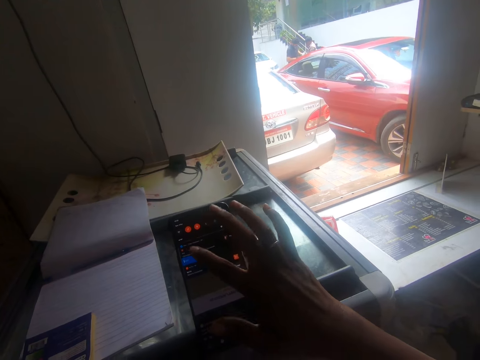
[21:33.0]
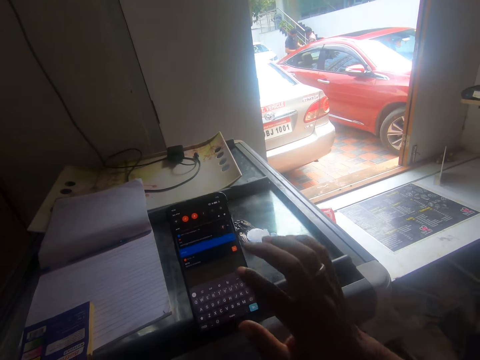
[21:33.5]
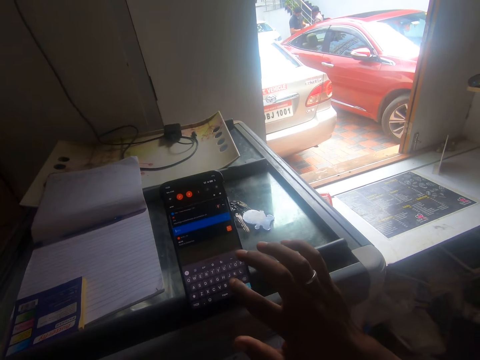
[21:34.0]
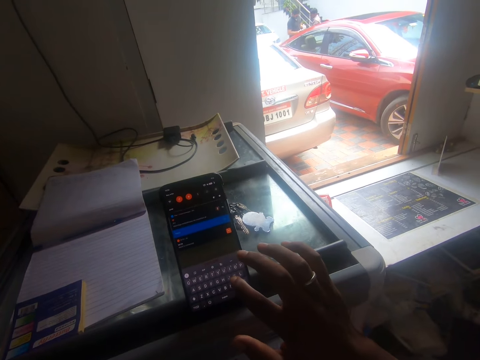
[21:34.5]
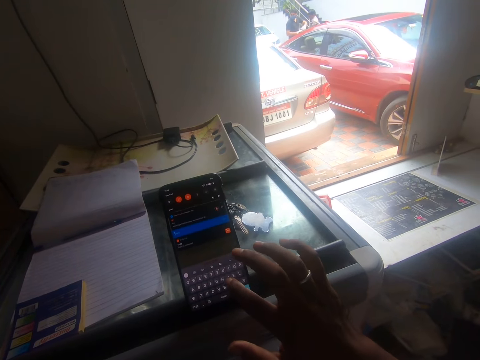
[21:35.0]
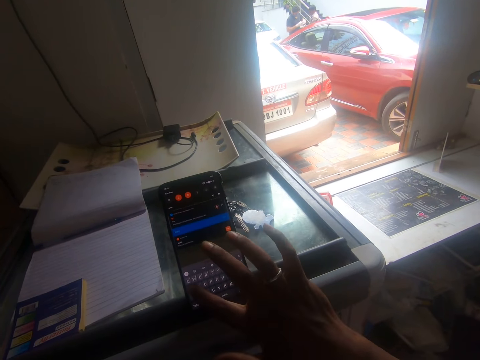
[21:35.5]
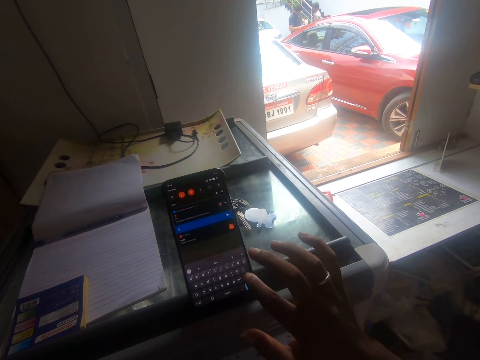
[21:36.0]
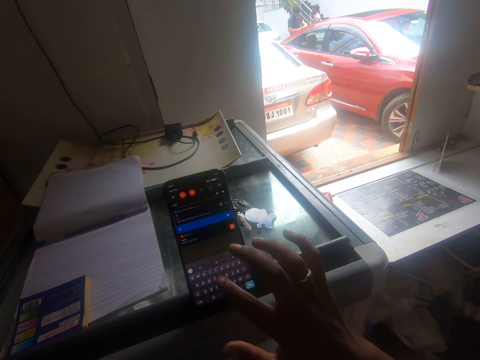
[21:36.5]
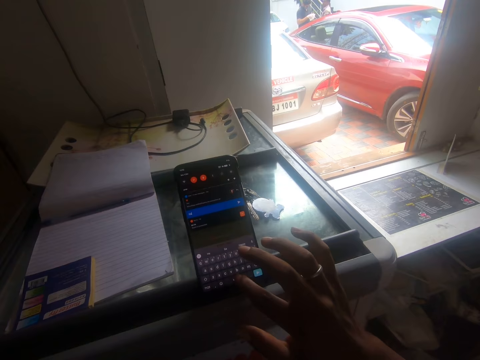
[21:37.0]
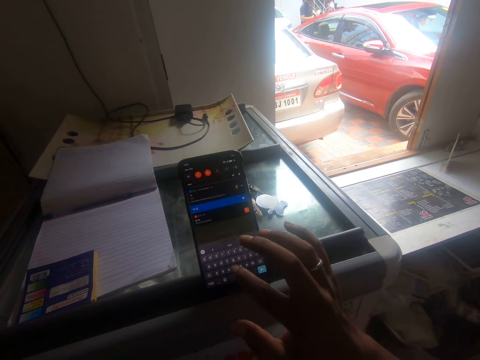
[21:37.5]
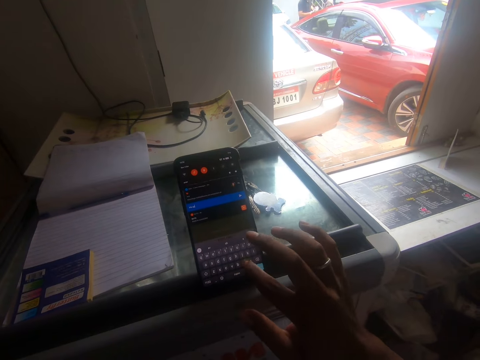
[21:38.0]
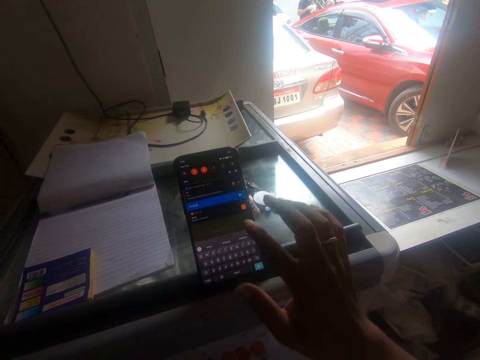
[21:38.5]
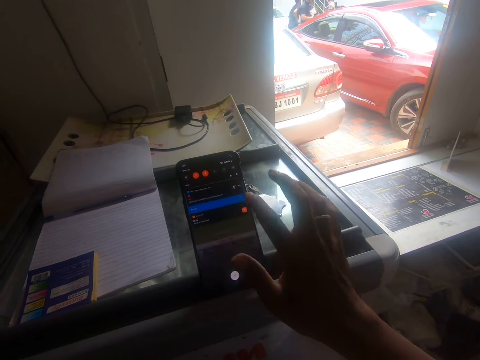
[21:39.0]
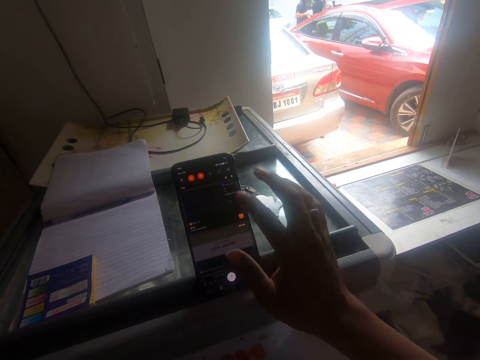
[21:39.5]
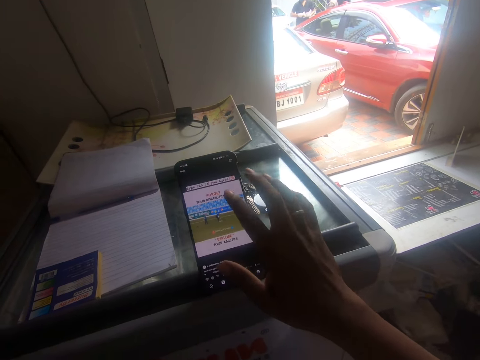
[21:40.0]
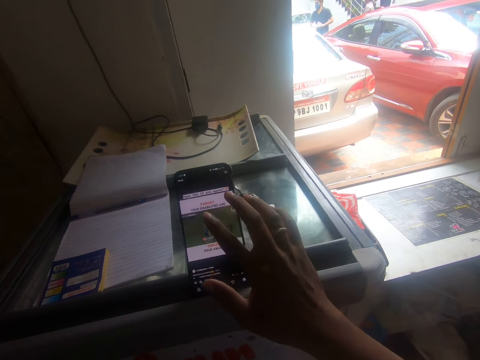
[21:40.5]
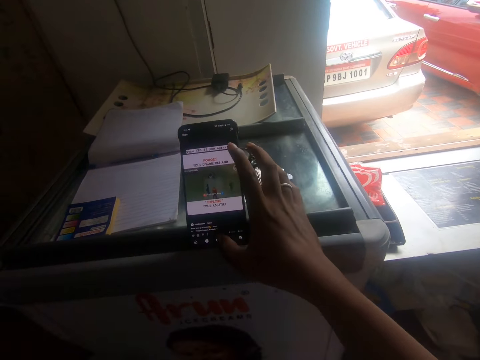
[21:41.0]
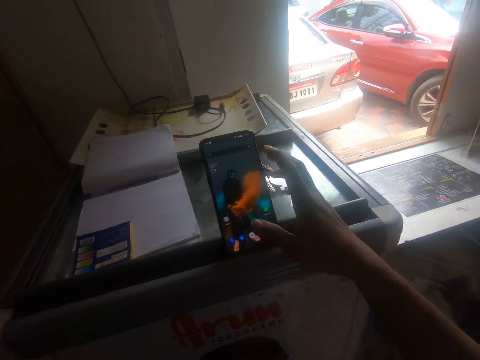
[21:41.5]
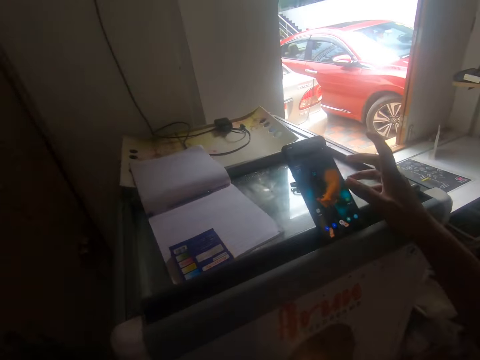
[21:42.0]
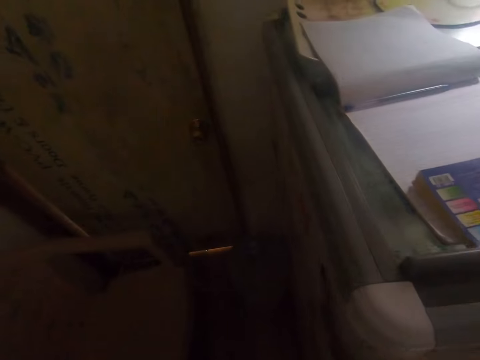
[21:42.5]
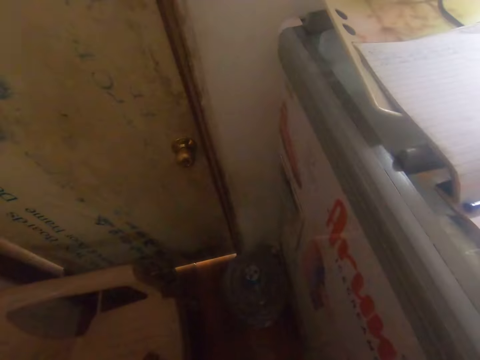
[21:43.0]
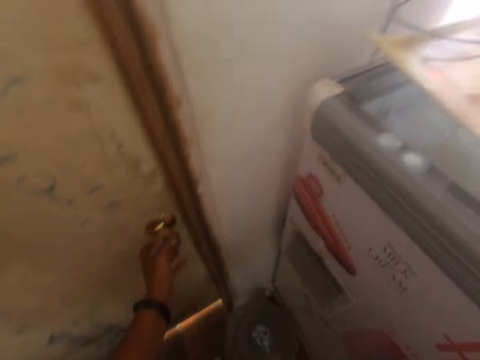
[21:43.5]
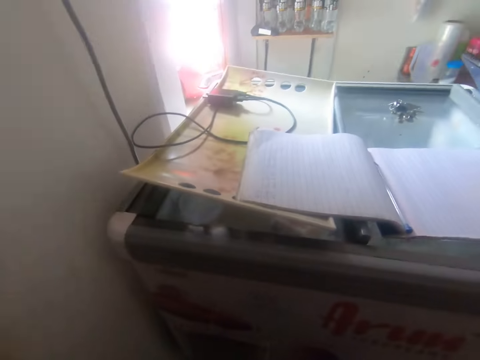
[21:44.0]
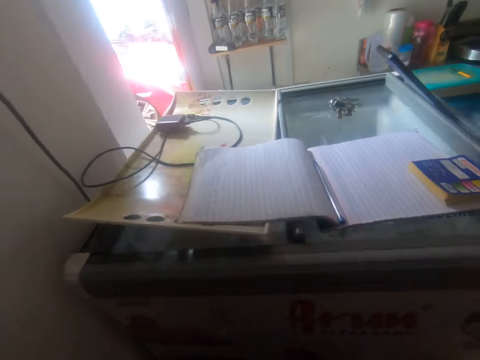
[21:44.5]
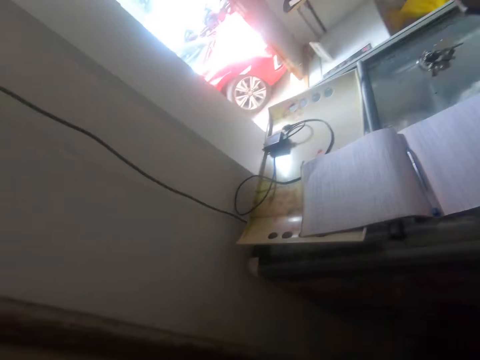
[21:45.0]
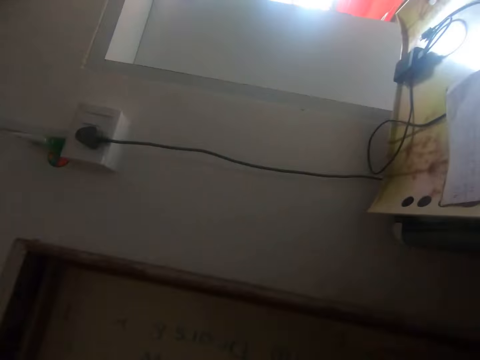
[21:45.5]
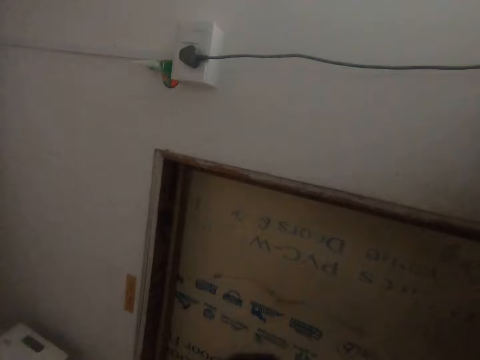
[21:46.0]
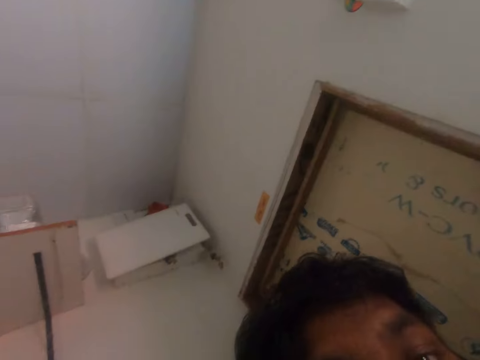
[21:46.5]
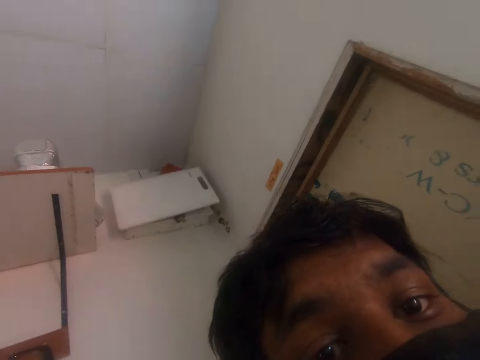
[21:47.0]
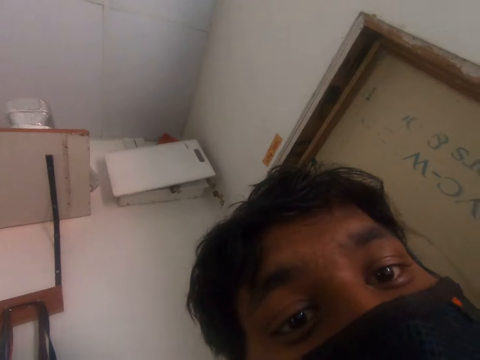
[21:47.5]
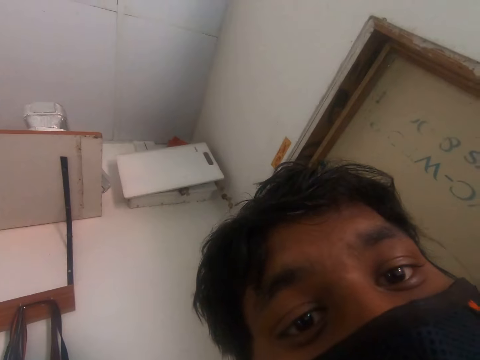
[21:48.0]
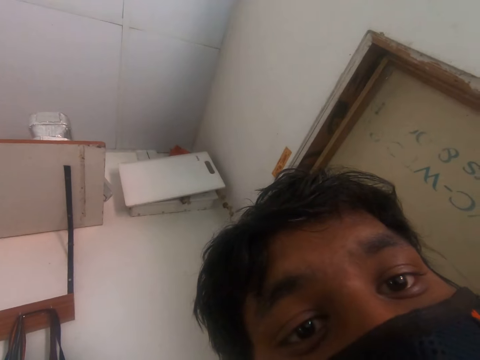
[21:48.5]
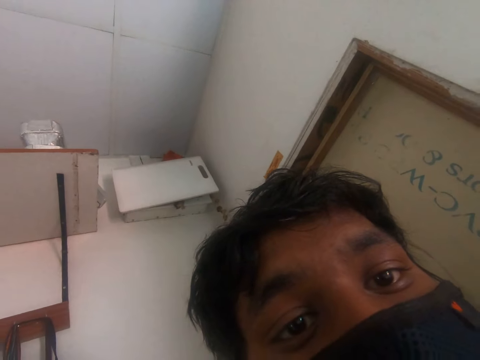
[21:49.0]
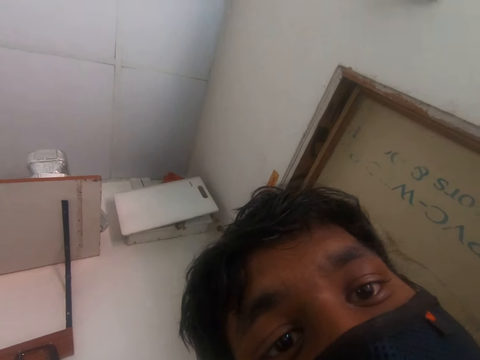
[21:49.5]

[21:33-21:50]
The camera wearer walks in the room. He touches a door knob with his left hand. He opens the door. He walks in the room.

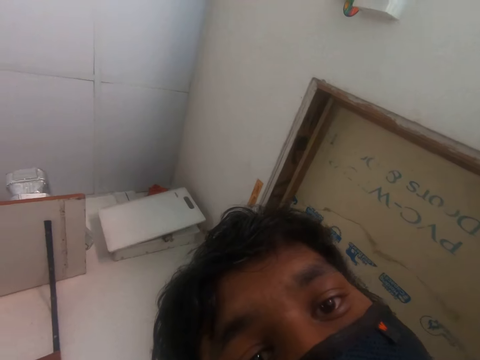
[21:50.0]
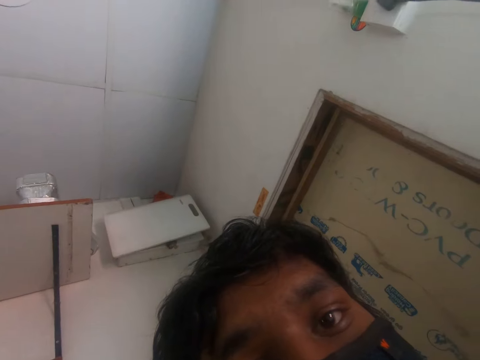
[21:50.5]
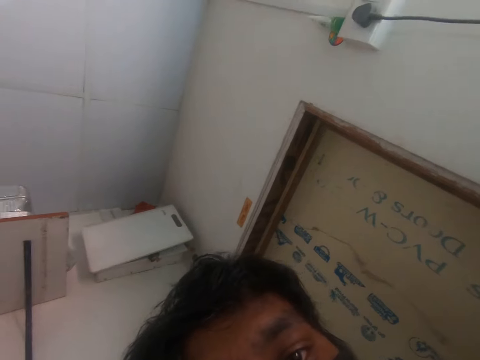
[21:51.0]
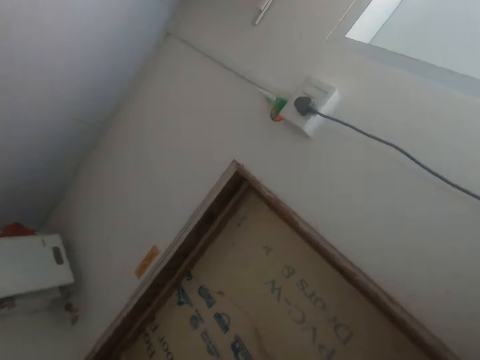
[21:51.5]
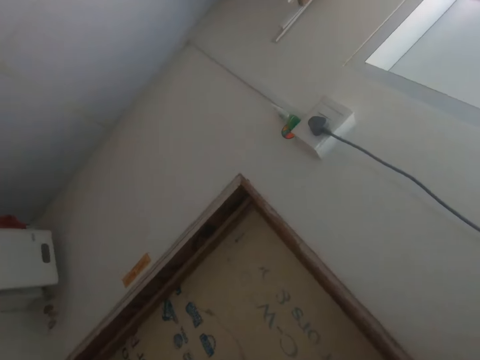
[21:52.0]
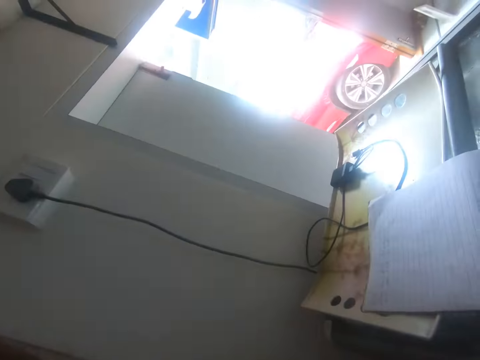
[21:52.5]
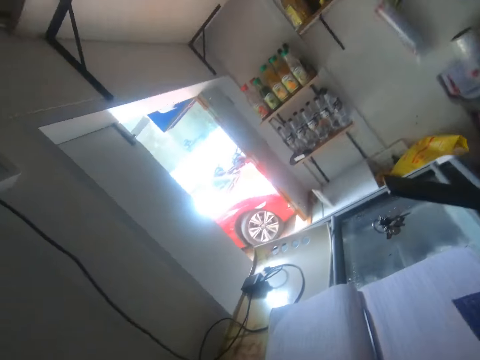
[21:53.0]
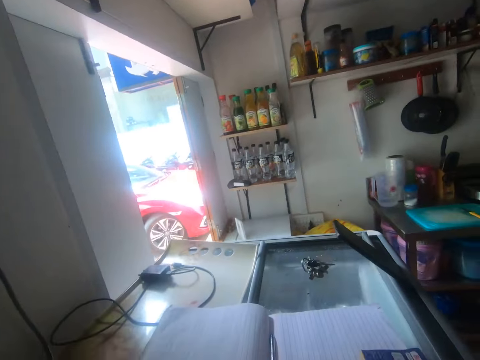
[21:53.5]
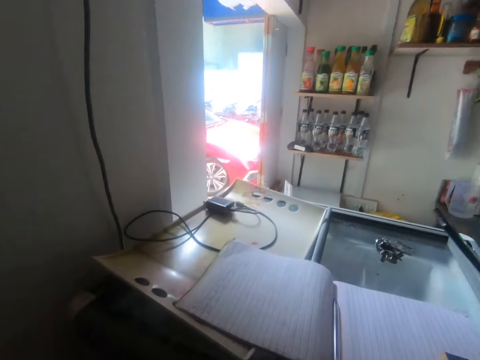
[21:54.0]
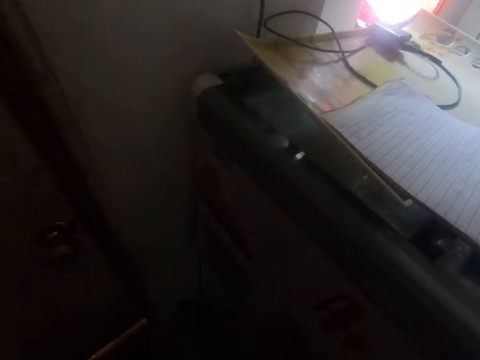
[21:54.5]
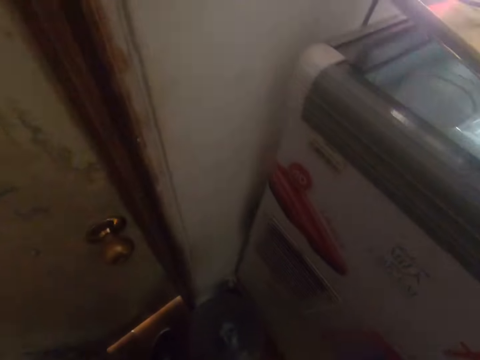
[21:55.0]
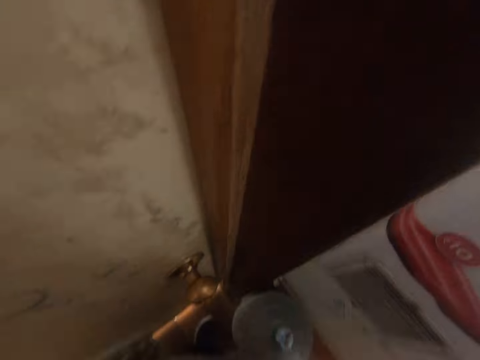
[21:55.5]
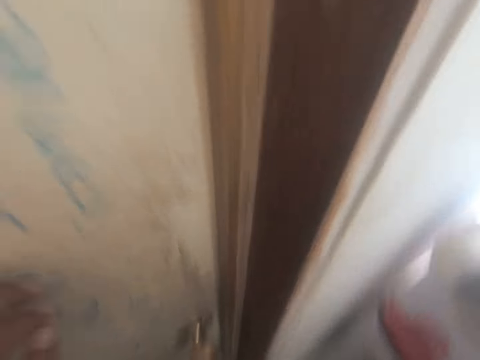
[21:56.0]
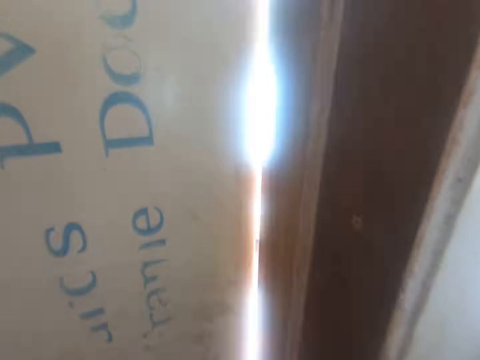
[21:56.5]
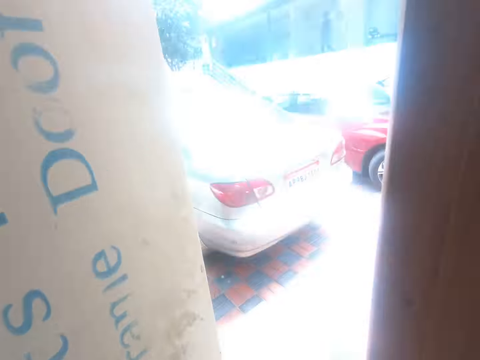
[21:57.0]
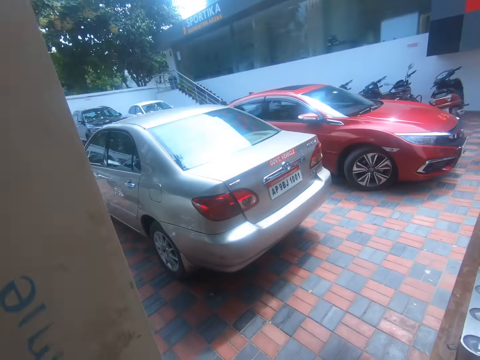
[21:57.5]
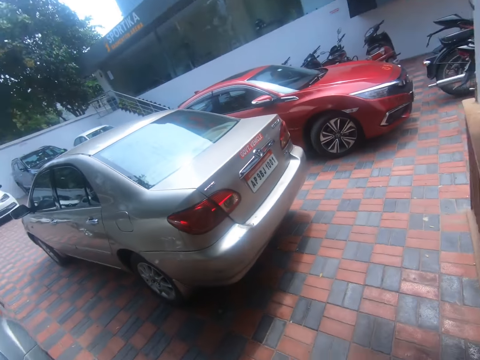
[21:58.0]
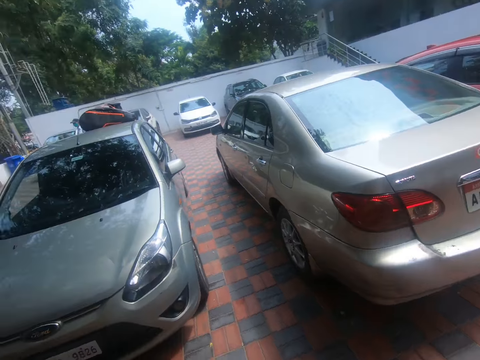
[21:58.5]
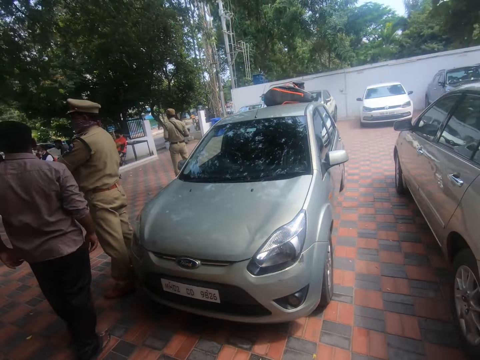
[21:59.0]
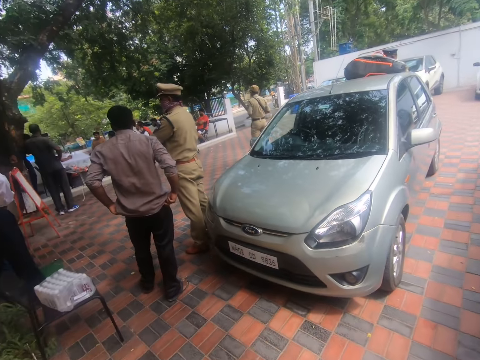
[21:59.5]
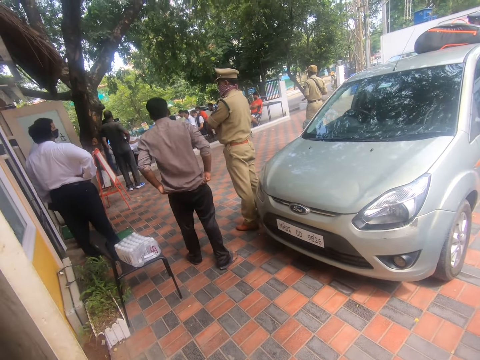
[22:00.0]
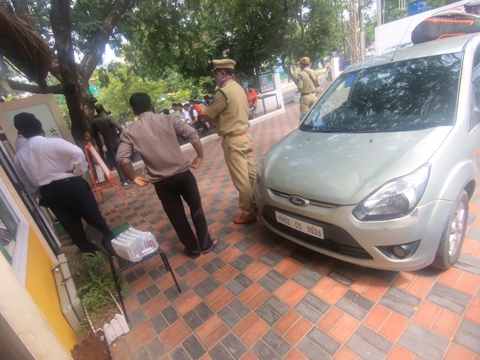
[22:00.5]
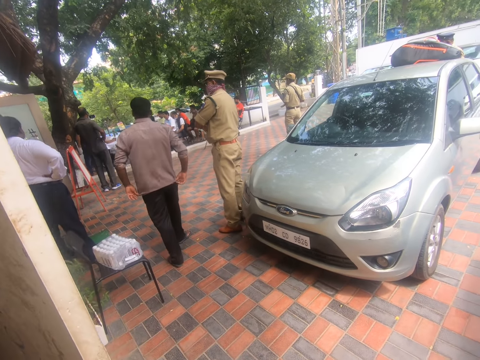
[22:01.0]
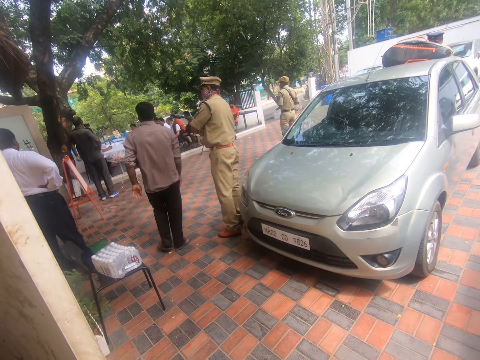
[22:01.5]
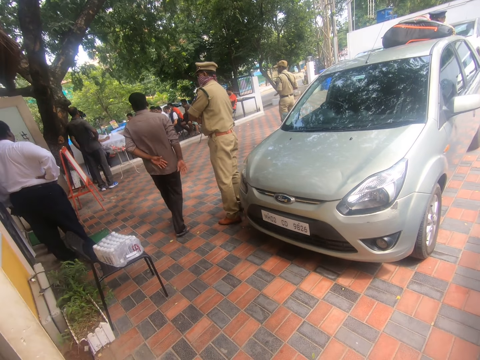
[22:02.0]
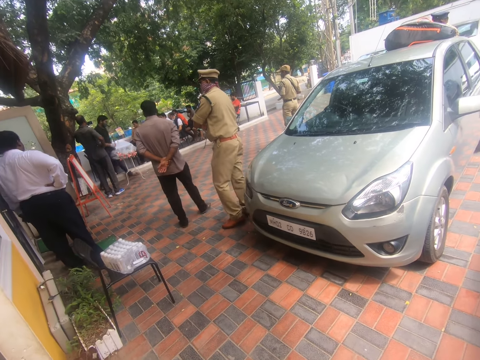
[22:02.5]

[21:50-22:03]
The camera wearer opens the door with his left hand. A man pulls his trousers up with his hands. The camera wearer walks on the pavement. The man adjusts his shirt with his hands.
